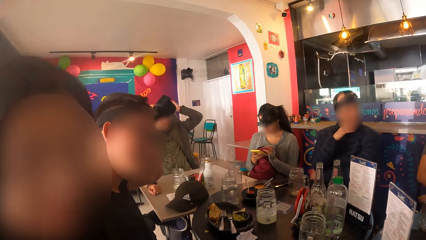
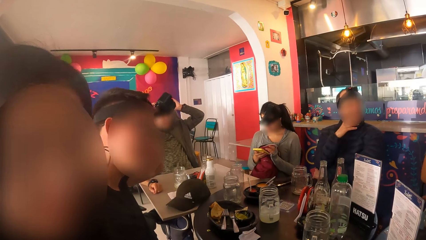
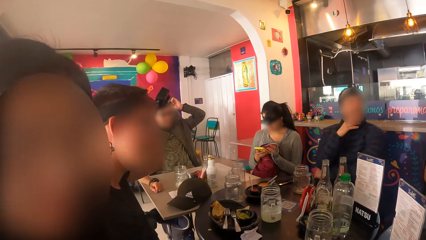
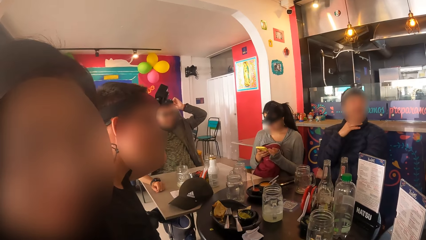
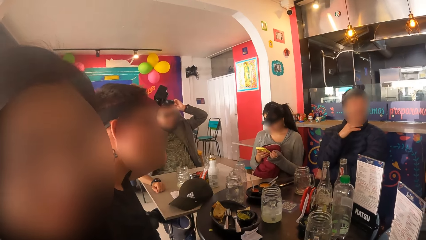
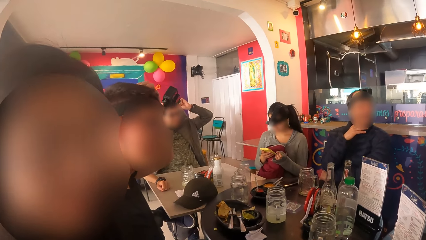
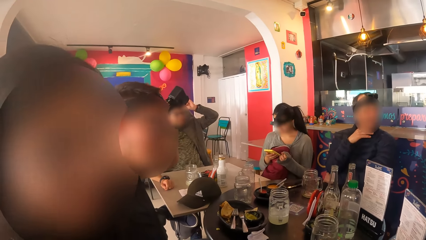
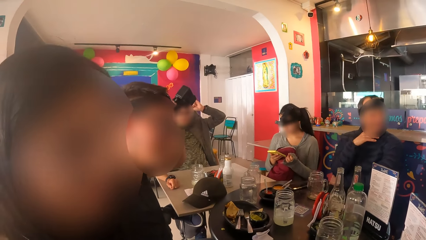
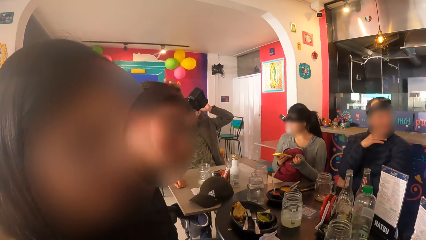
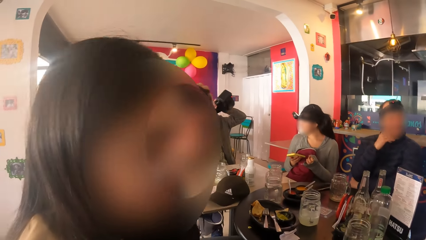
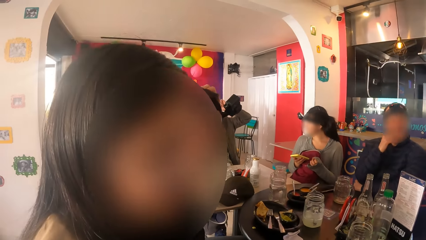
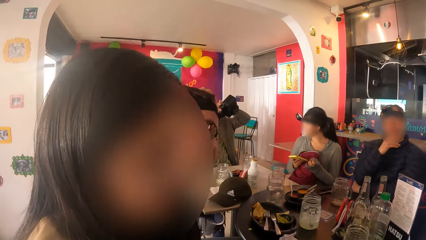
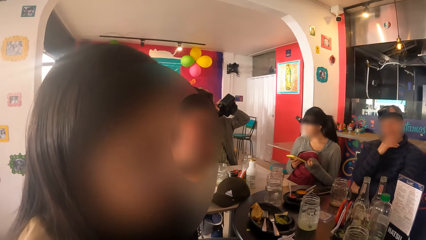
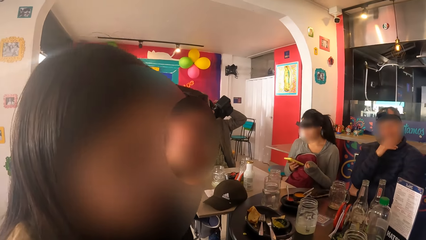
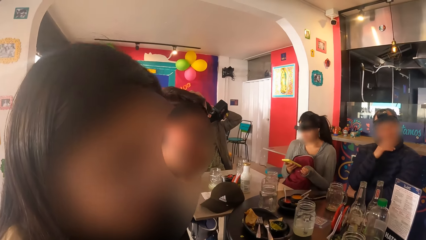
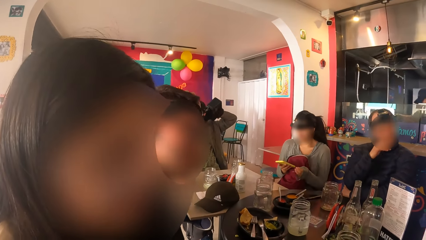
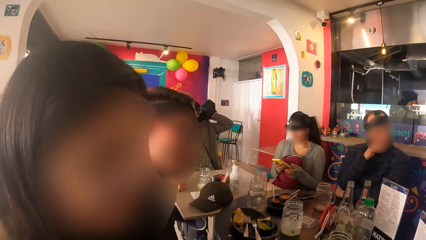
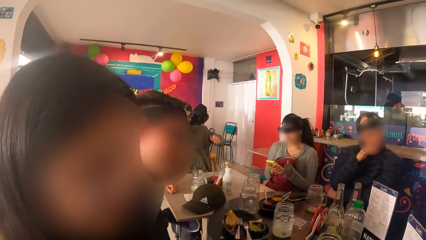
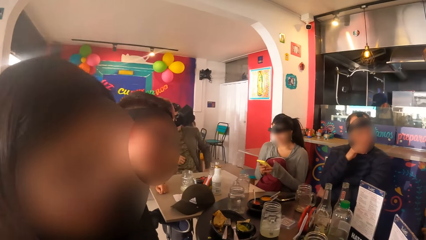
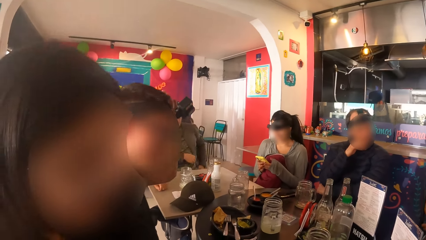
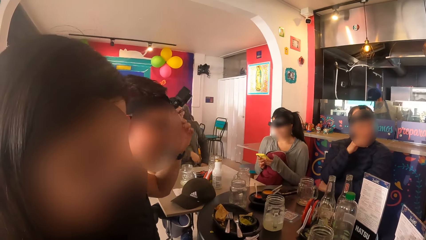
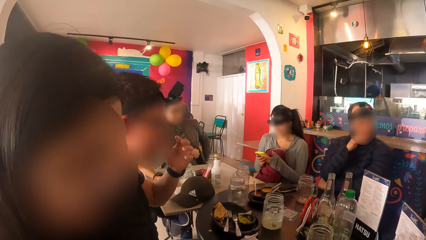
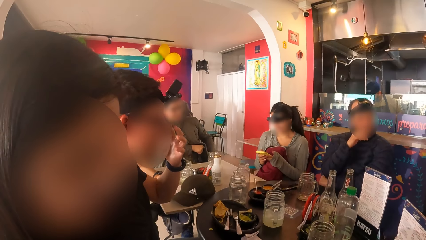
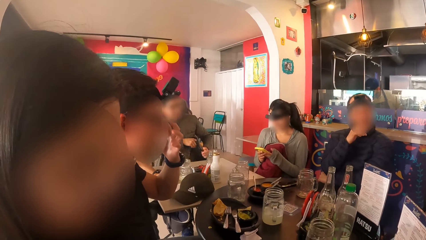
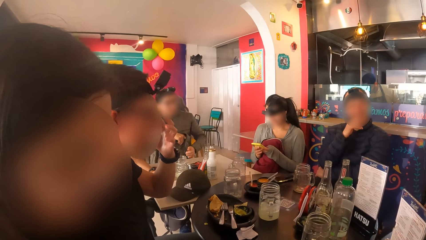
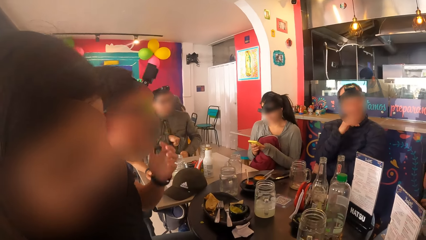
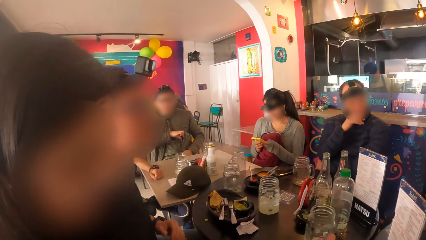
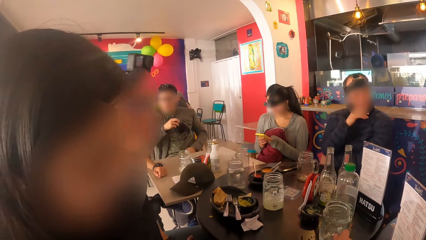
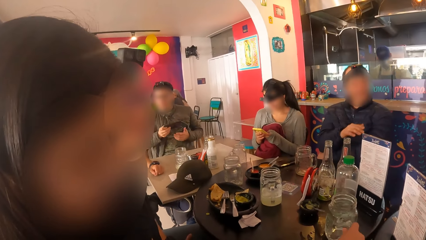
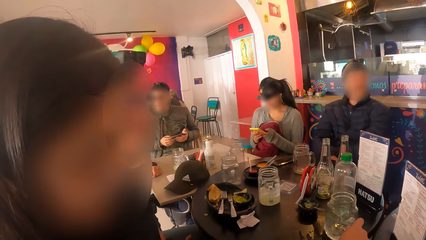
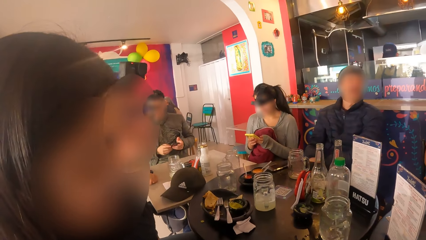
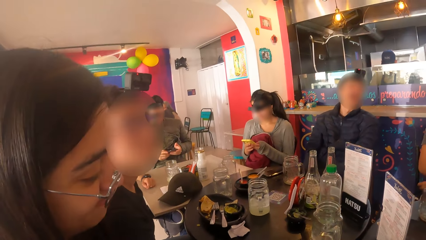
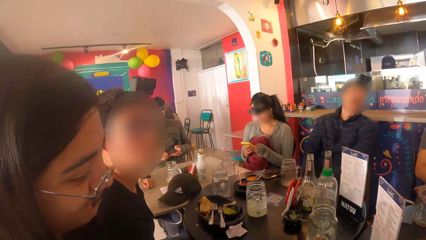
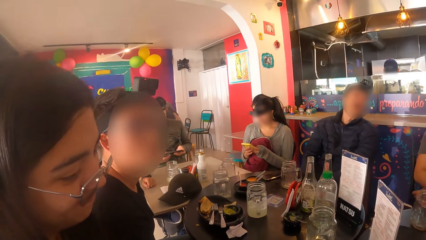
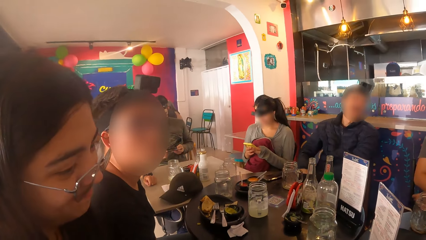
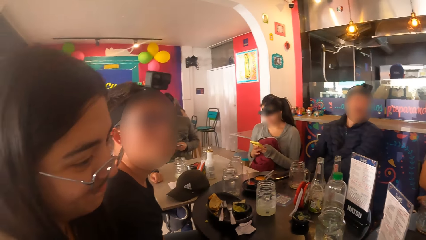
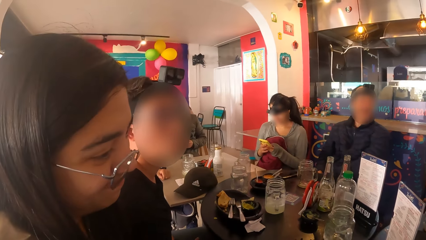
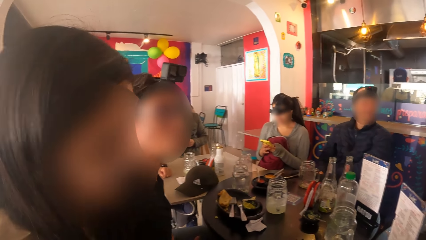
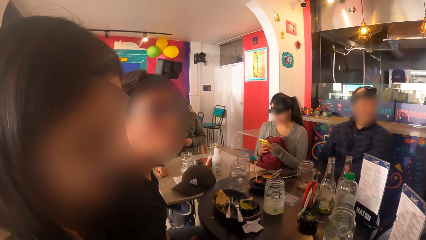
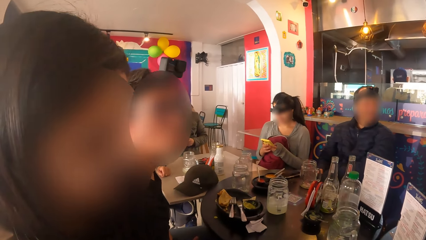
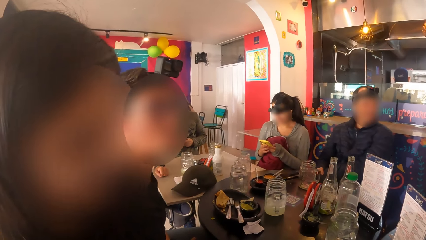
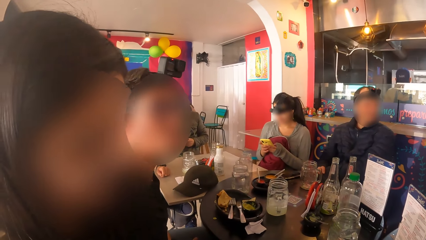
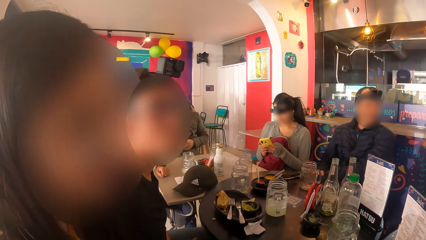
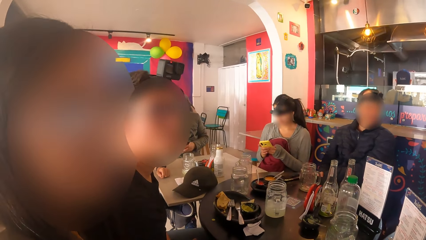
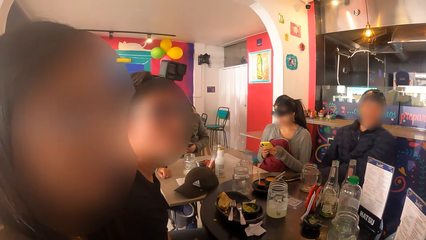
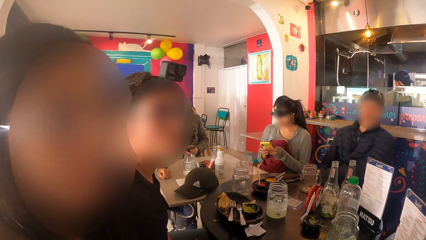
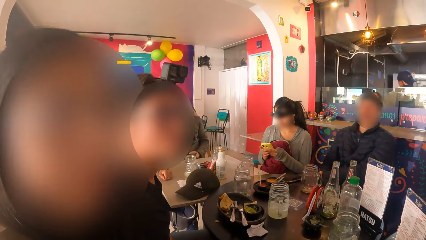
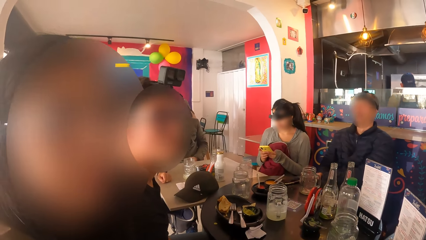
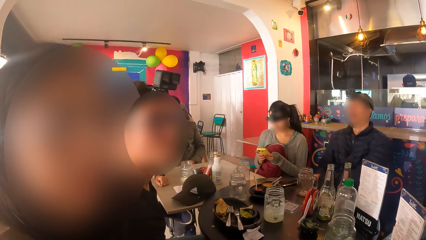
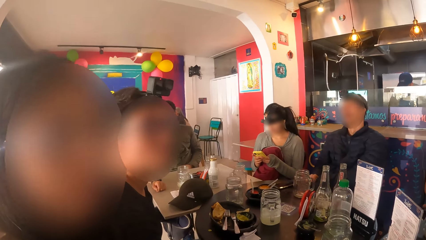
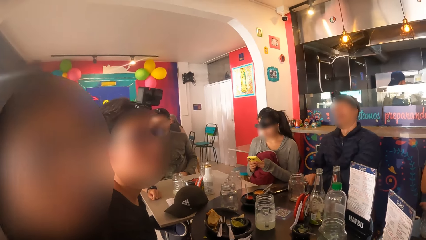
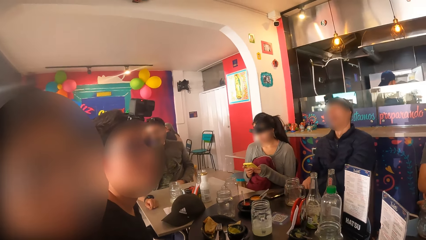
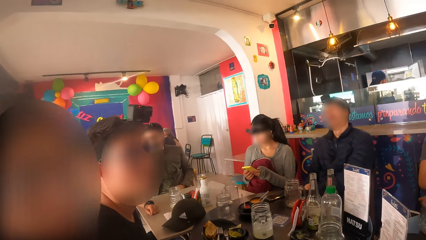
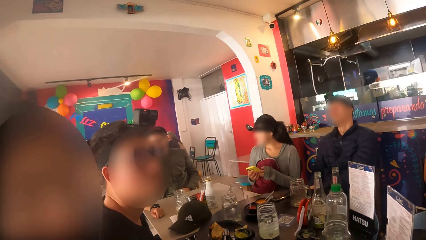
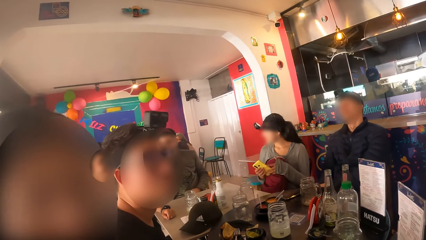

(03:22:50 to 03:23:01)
A woman moves the jar of beer on the table with her right hand.

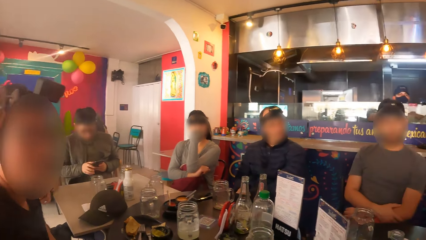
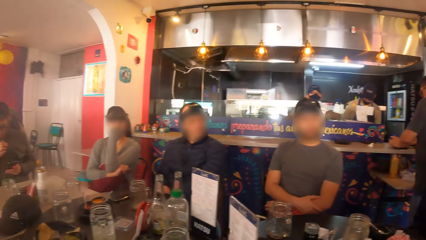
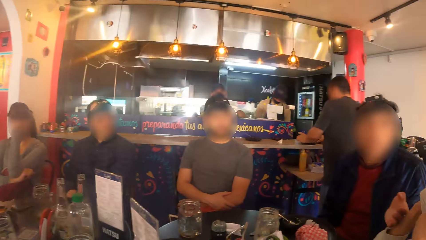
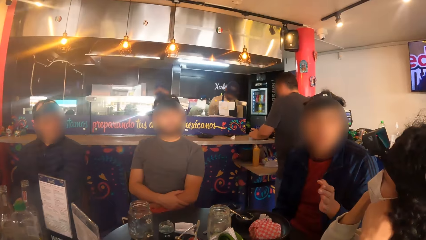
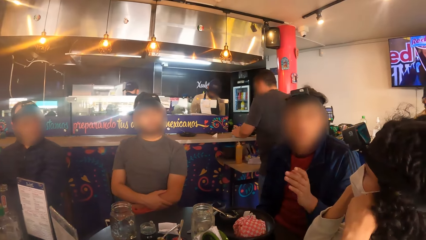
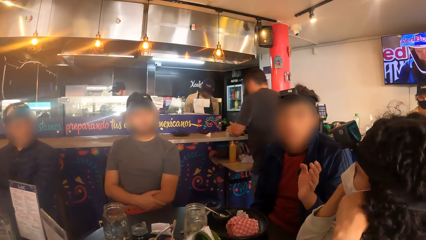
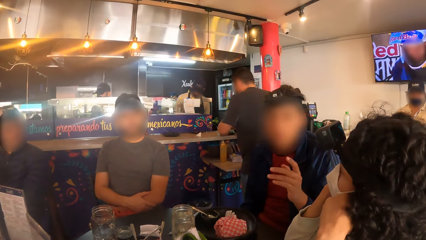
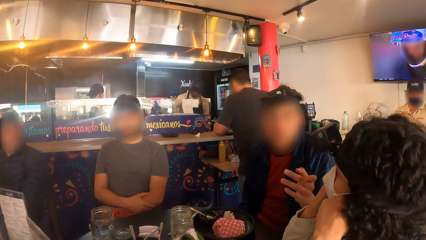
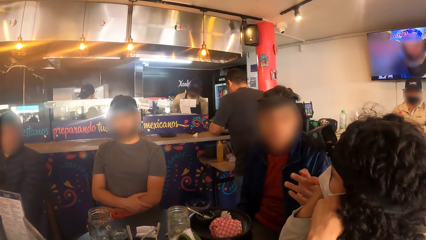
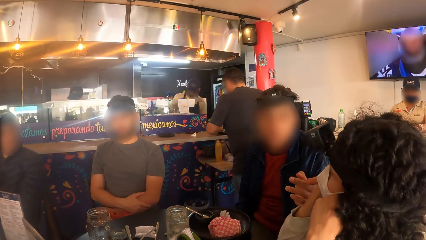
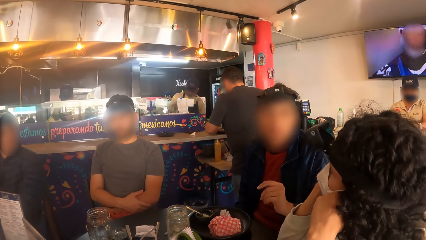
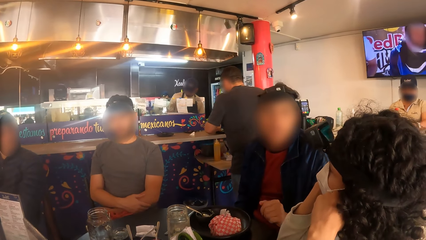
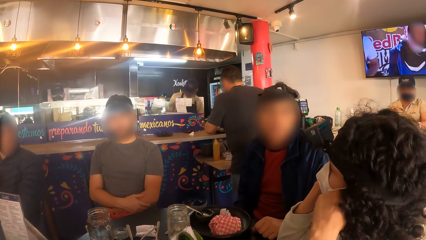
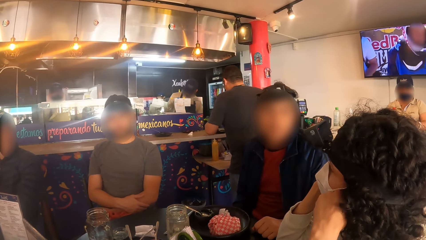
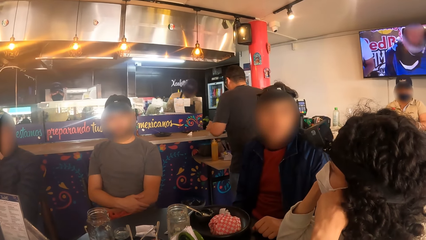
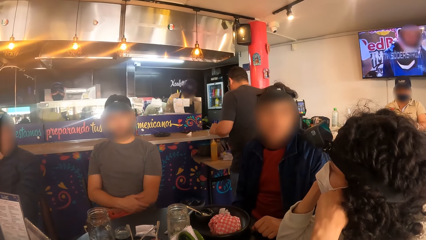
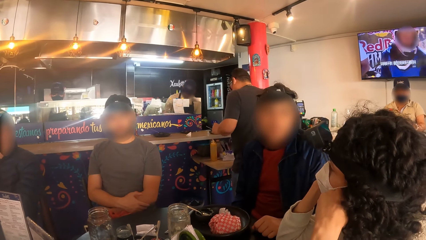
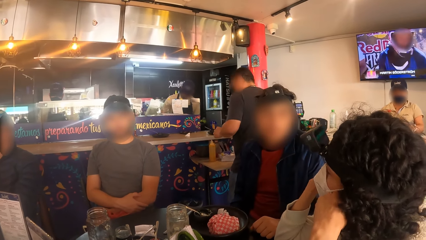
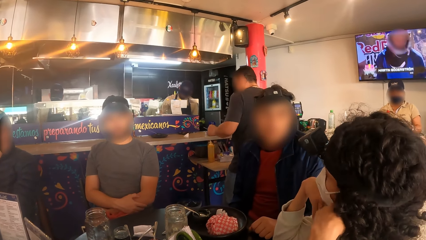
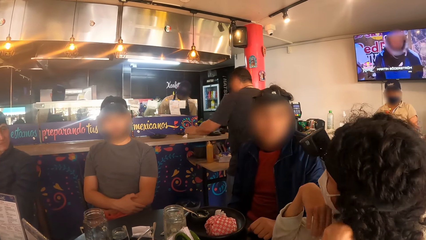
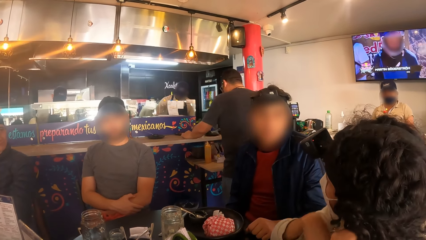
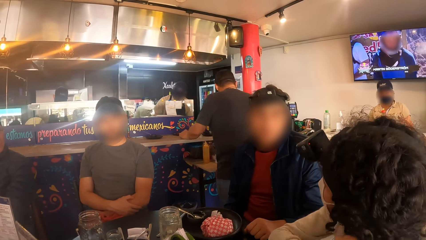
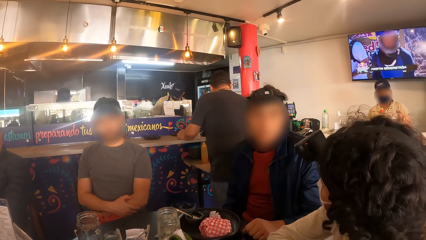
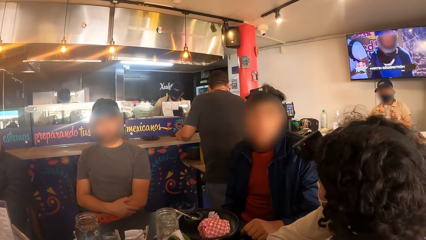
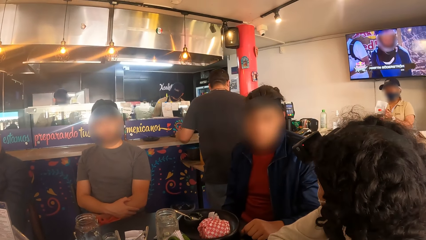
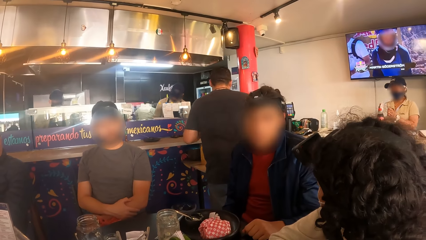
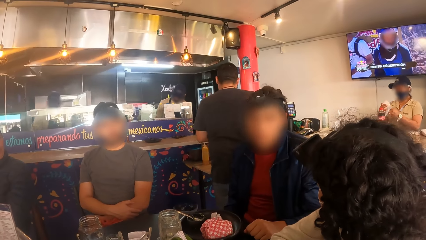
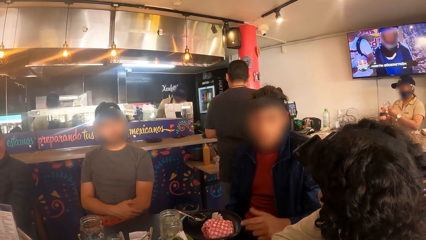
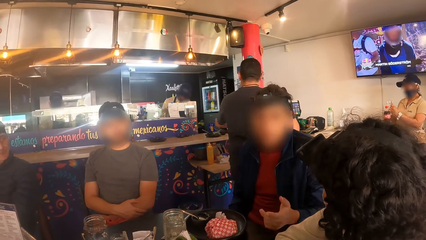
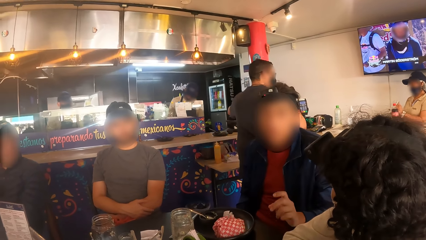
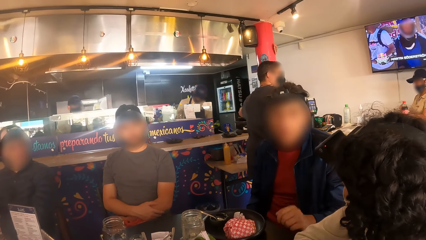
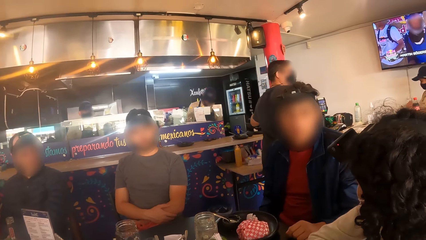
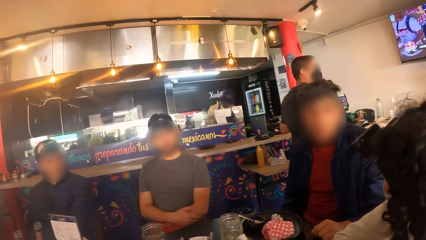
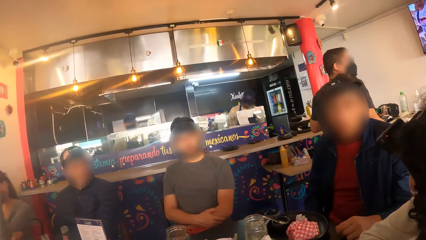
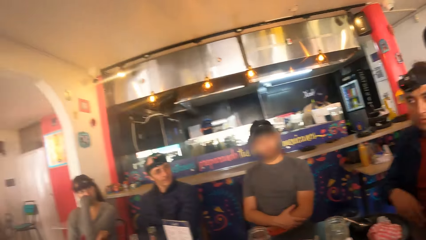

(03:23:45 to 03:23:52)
A man interacts with a woman.
